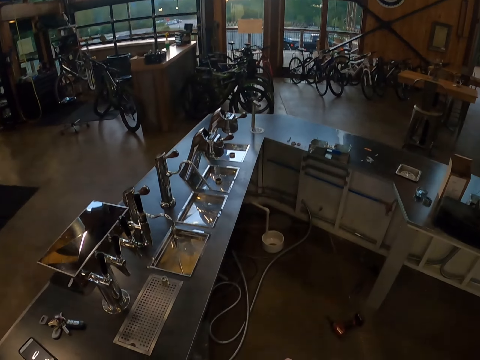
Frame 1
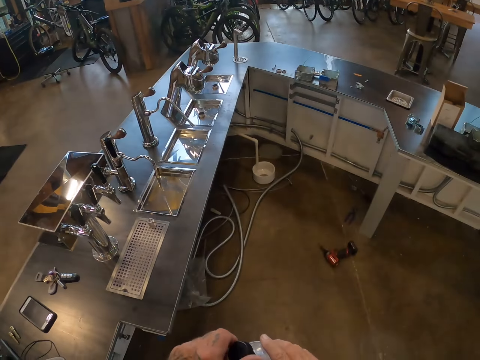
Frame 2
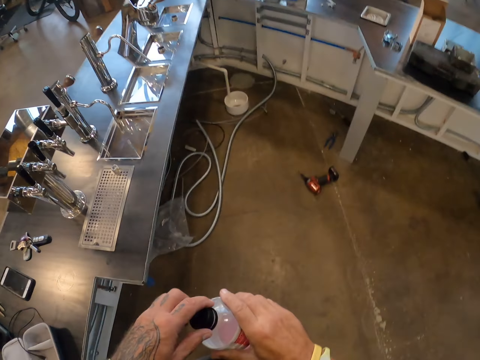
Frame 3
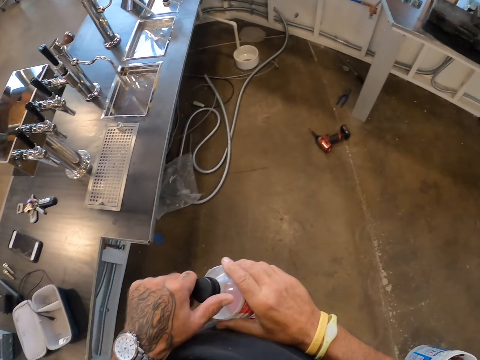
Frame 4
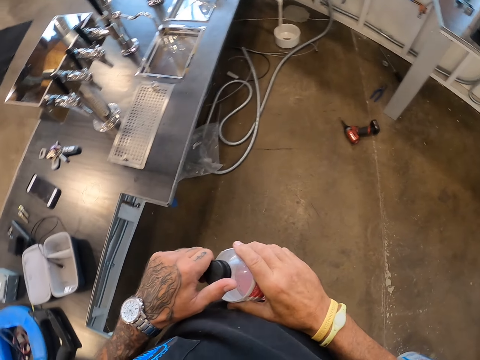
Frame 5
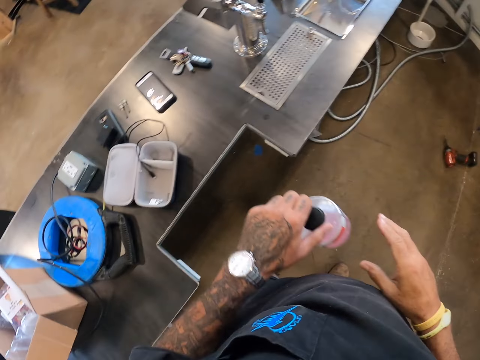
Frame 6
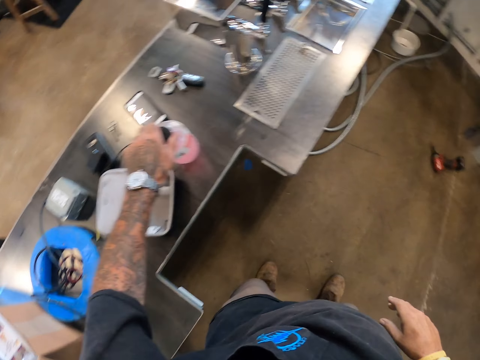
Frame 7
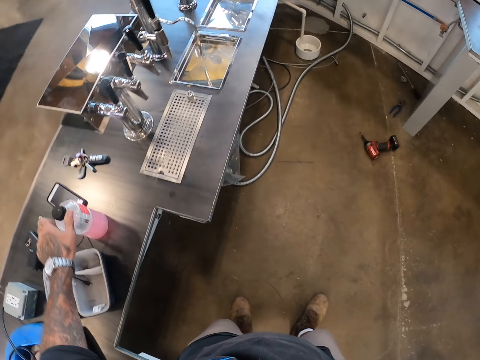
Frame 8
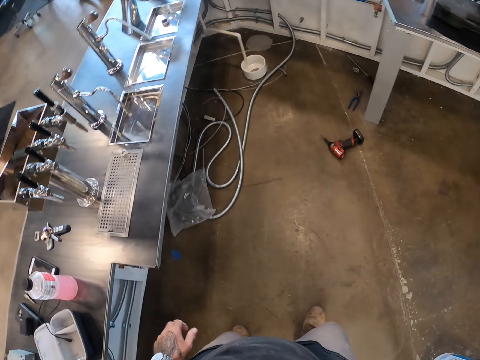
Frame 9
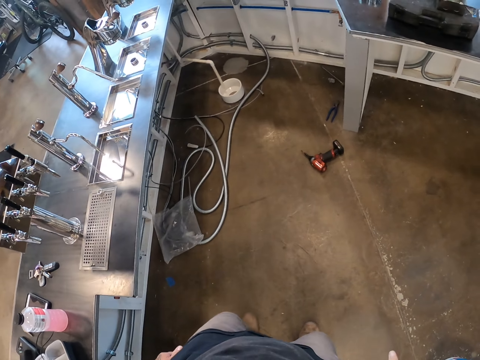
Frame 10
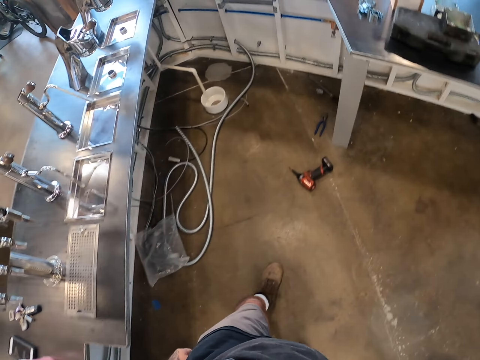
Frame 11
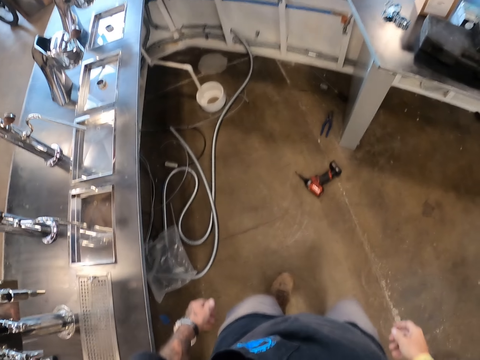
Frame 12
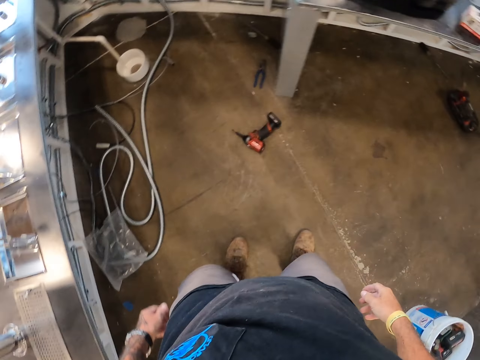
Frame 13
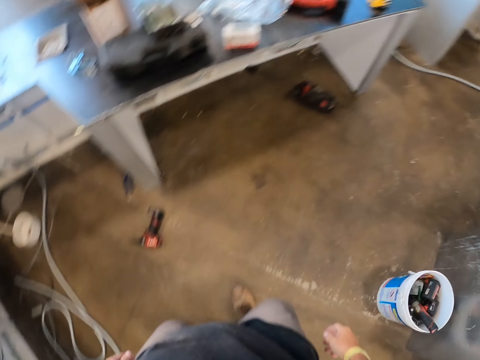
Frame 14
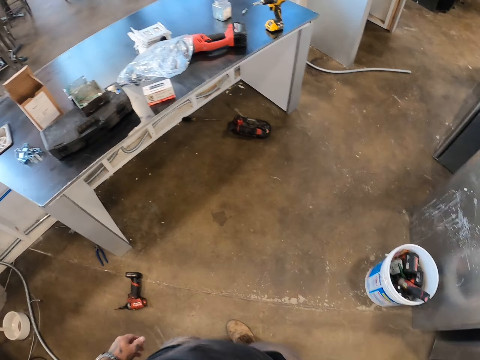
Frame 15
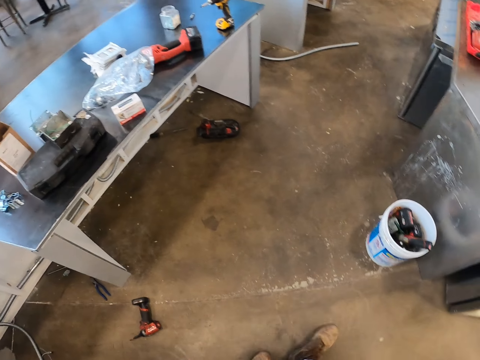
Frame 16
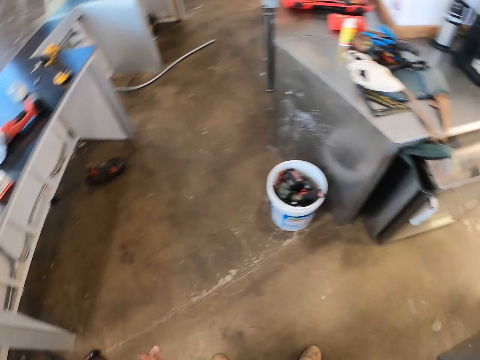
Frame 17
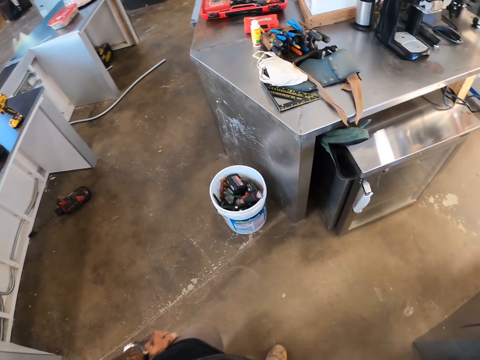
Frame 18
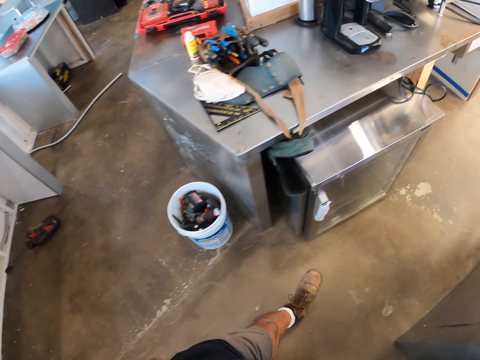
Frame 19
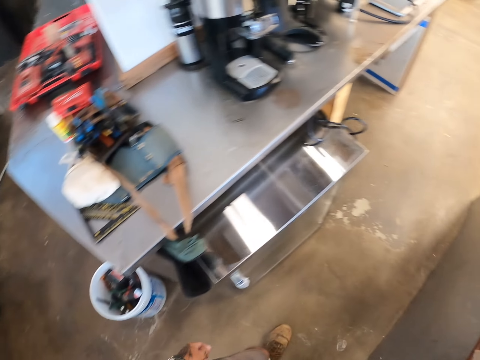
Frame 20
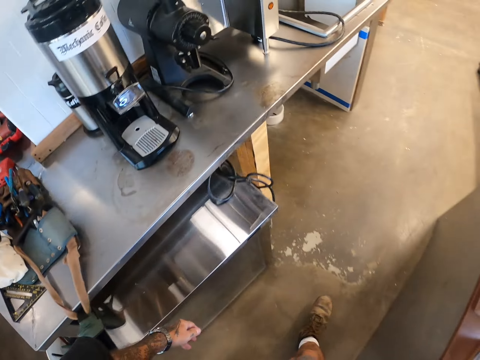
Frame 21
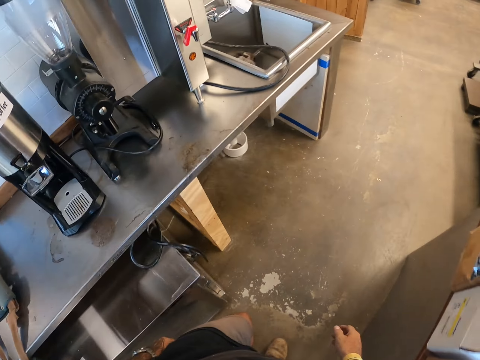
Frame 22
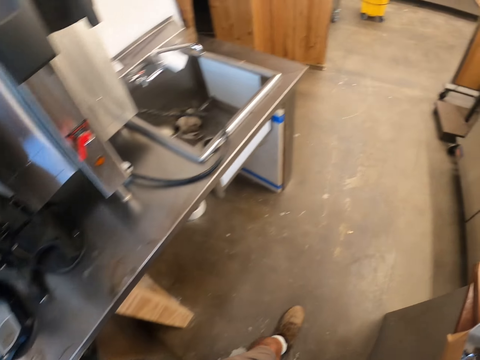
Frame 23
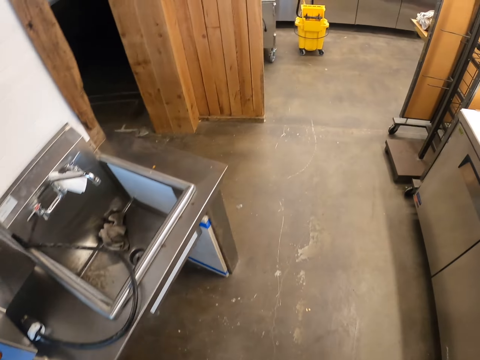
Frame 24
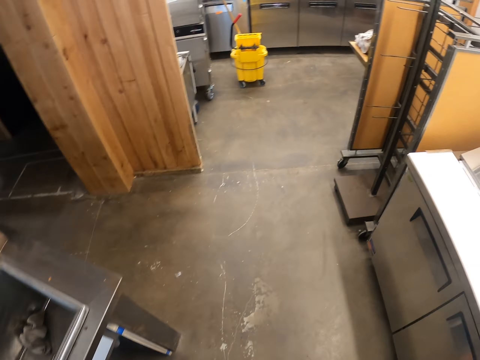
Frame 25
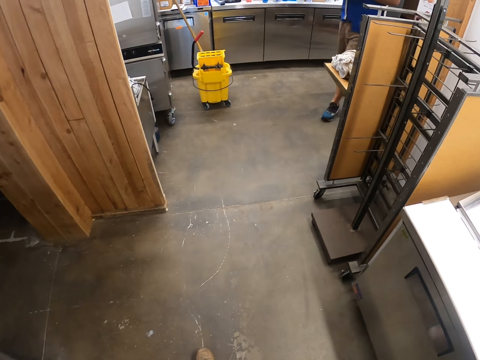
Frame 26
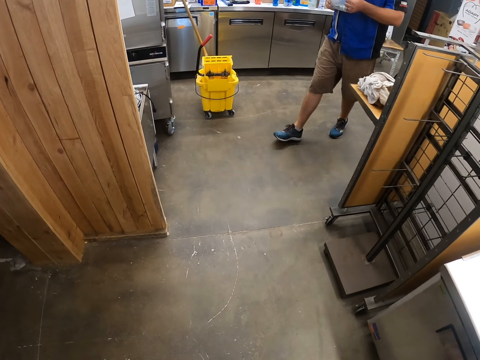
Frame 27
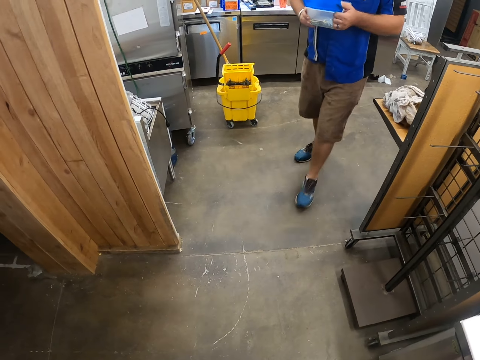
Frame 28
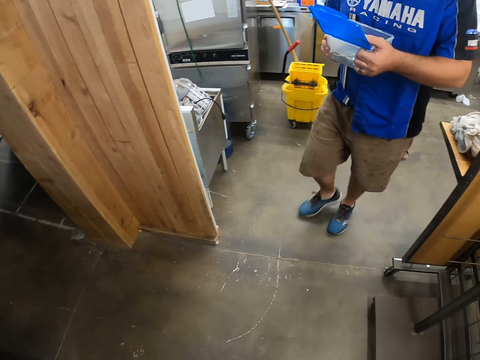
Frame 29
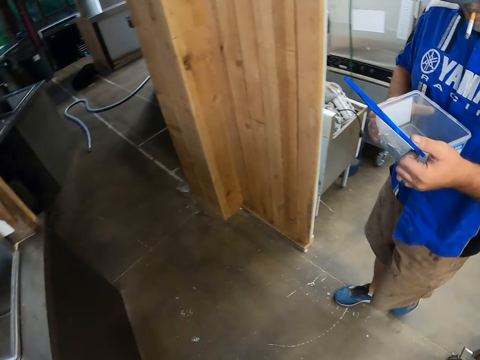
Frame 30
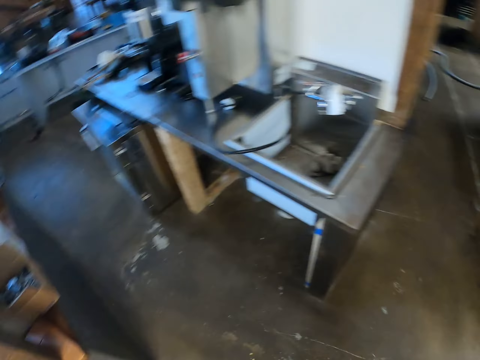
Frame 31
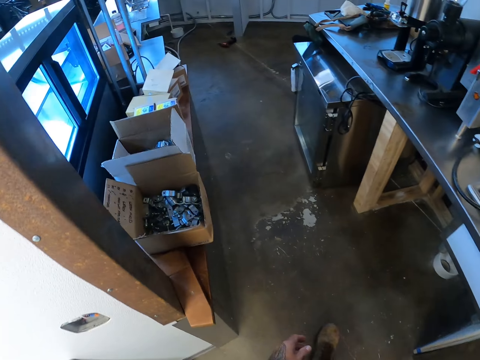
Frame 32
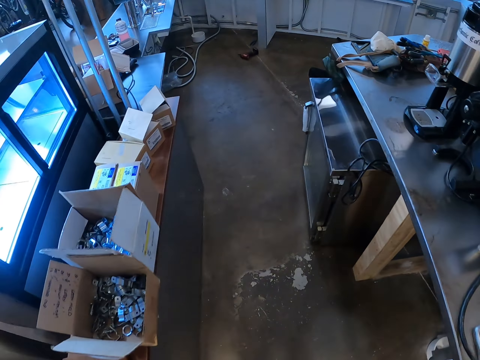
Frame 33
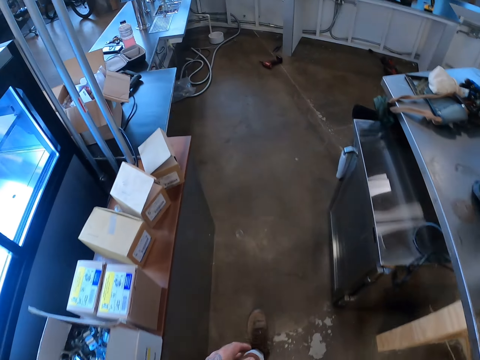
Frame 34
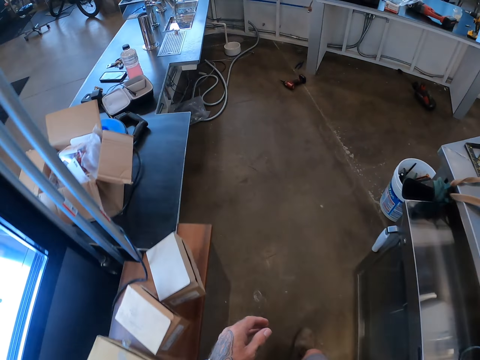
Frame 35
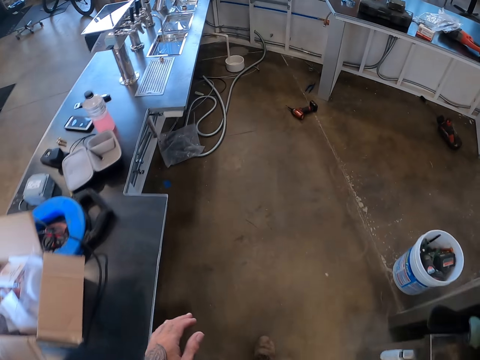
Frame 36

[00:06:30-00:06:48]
The camera wearer closes a bottle of juice. They put the bottle of juice on the table. They walk on the floor. They look around the room. They walk around the room. A man and the camera wearer walk on the floor. The camera wearer looks around. They walk around the room.

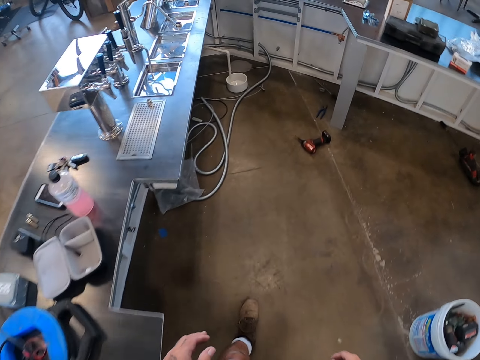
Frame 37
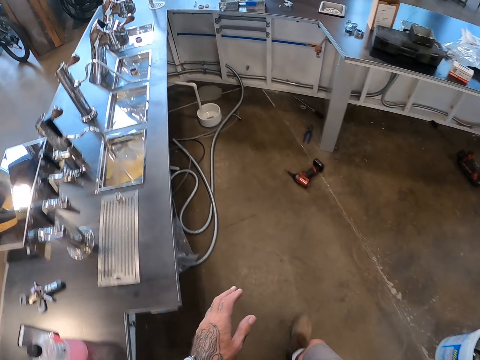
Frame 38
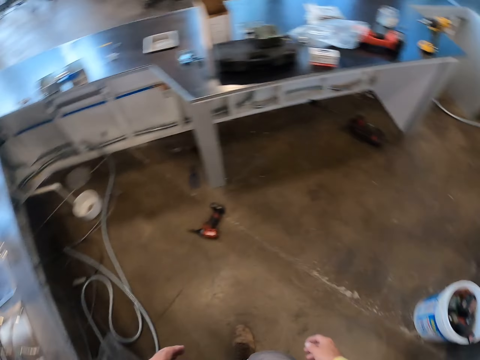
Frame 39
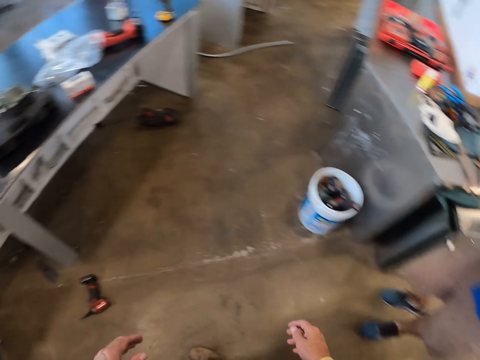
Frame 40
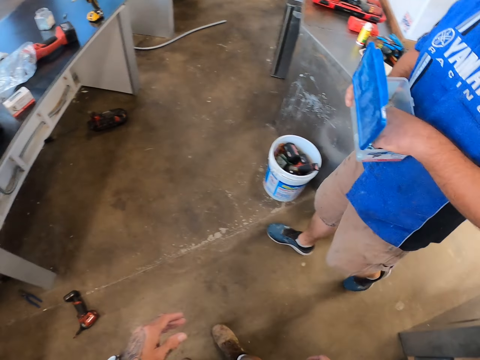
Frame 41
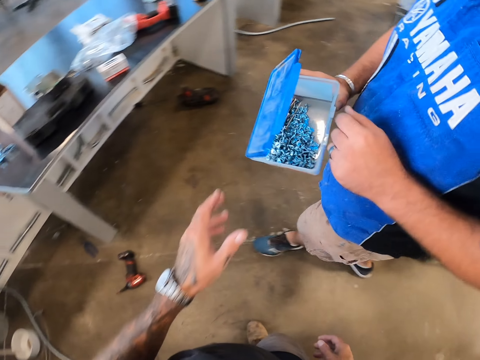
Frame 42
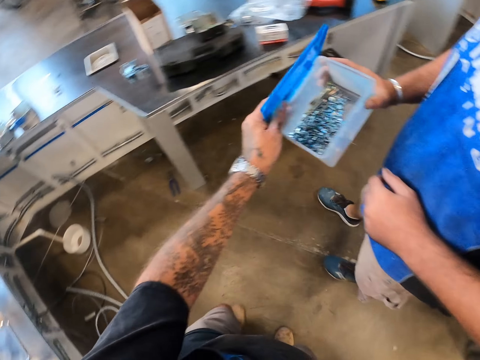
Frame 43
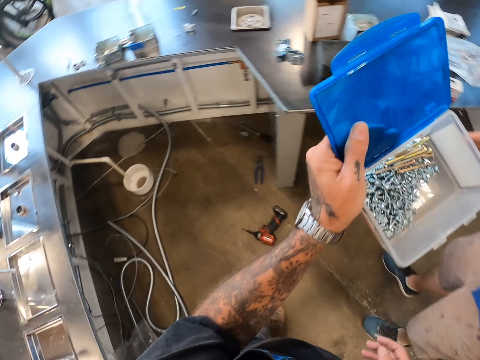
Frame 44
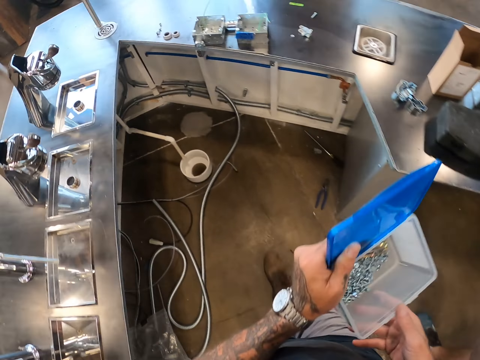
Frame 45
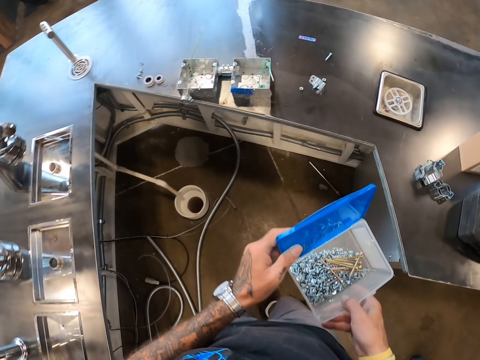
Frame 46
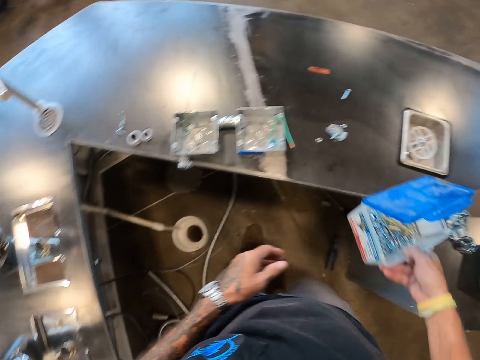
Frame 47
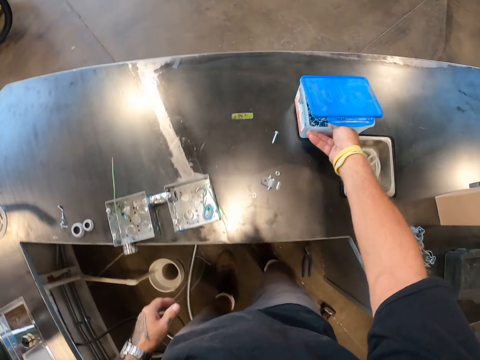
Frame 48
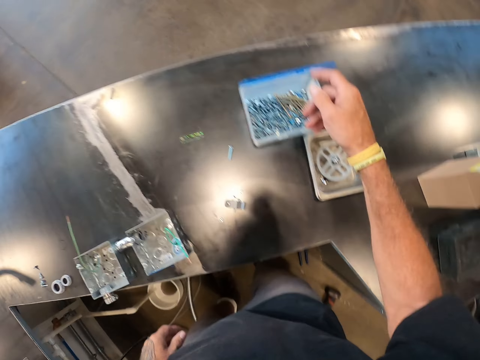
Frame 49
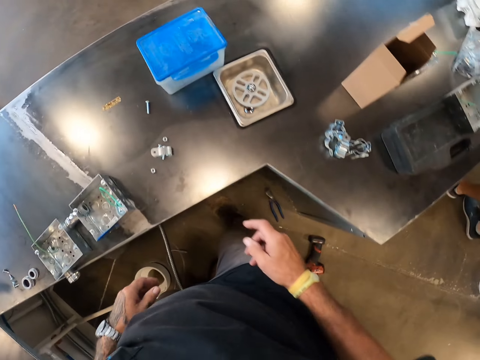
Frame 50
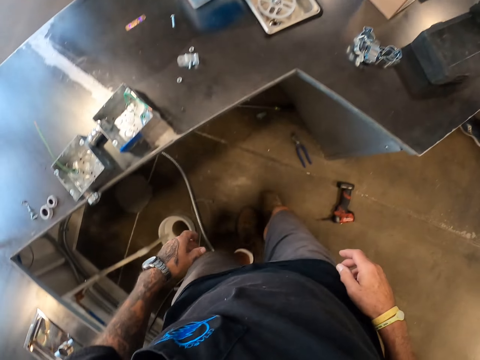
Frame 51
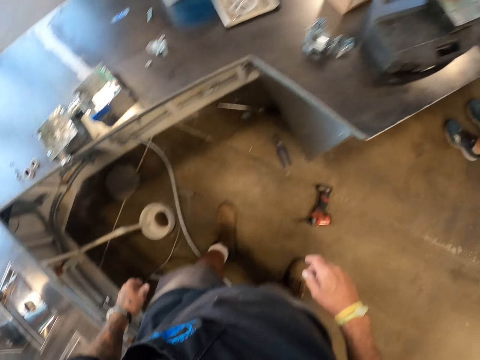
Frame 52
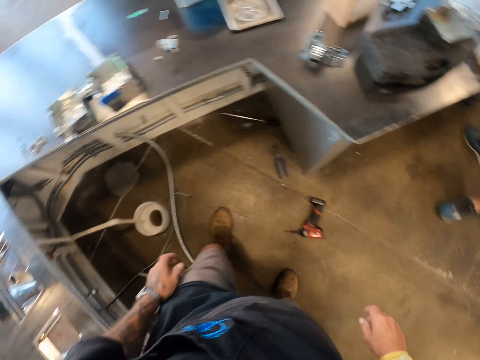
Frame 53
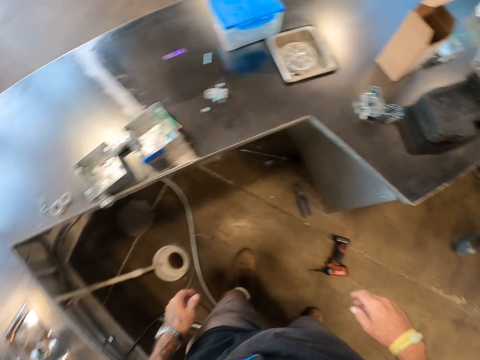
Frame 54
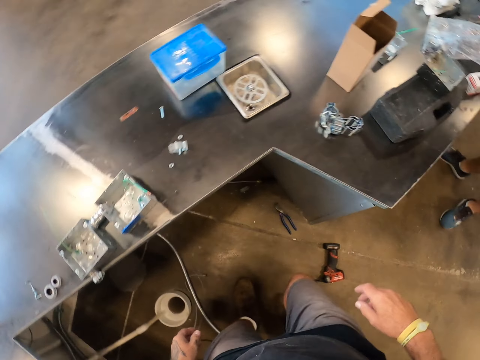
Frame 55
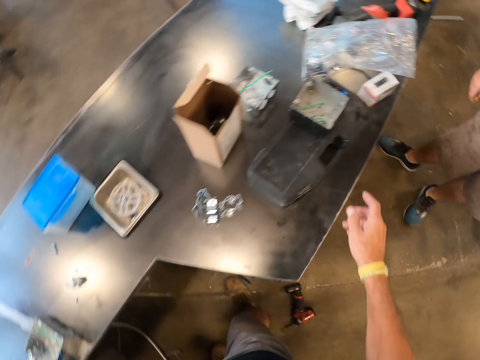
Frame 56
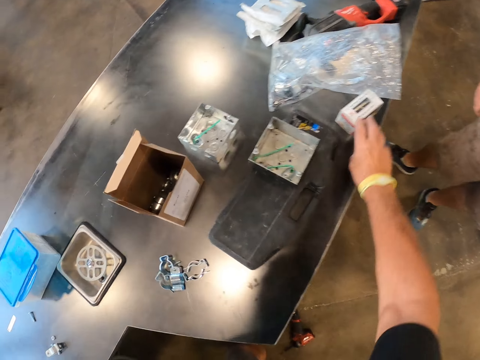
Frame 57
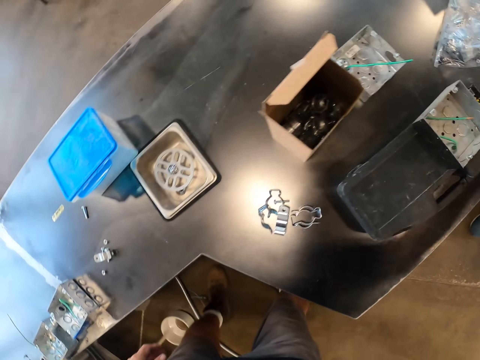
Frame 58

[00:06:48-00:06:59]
A man walks around the room. The camera wearer picks up a container of nails from the man. They walk towards the table. They put the container on the table. They pick up a box of screws from the table.
